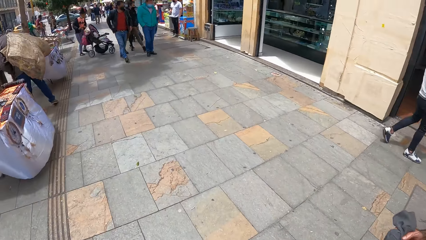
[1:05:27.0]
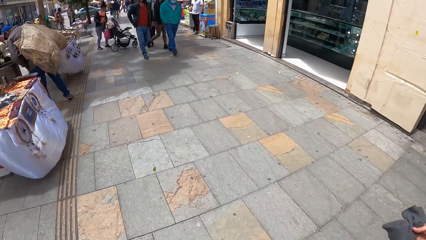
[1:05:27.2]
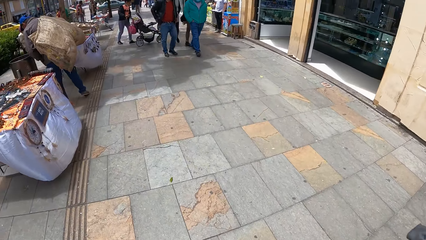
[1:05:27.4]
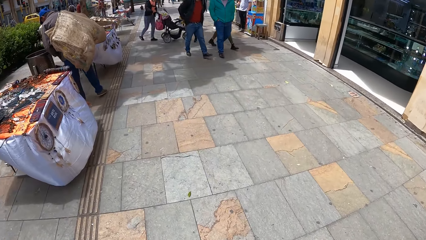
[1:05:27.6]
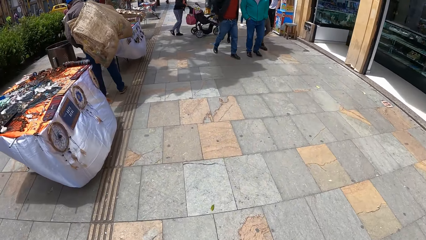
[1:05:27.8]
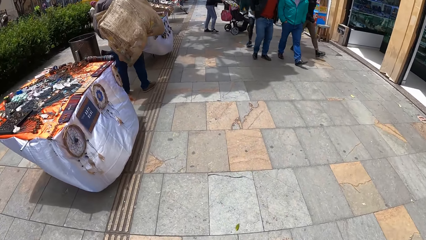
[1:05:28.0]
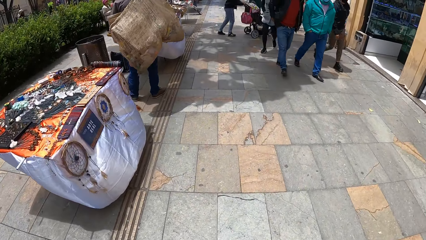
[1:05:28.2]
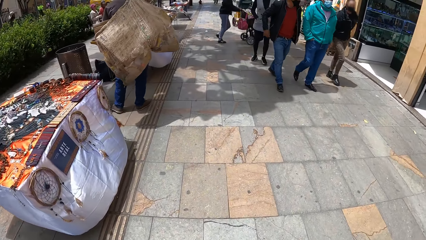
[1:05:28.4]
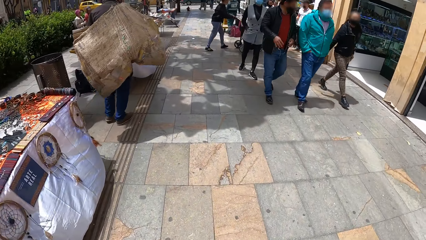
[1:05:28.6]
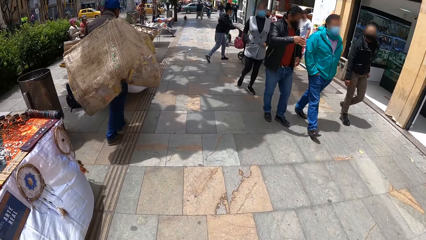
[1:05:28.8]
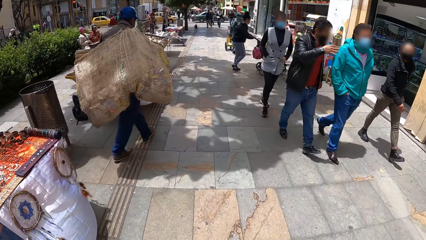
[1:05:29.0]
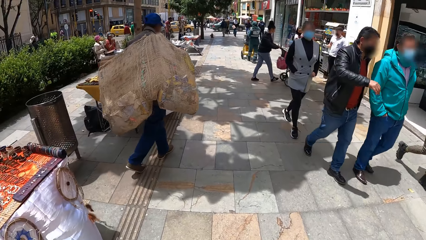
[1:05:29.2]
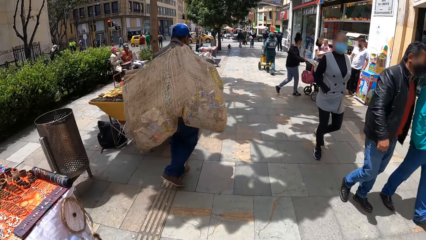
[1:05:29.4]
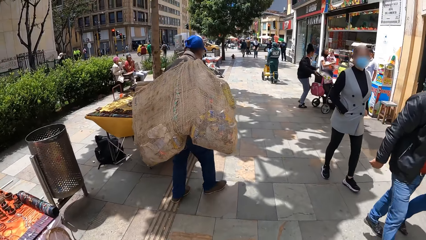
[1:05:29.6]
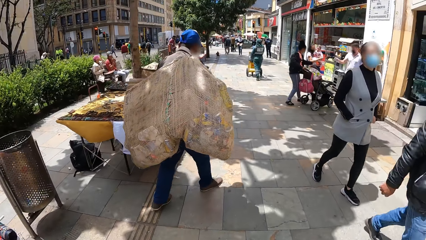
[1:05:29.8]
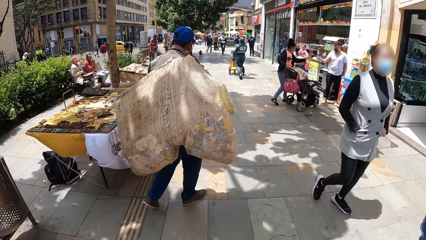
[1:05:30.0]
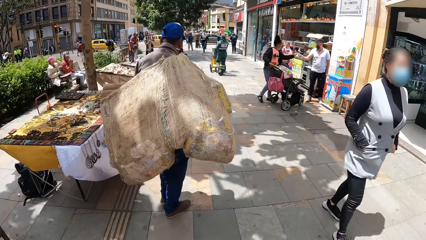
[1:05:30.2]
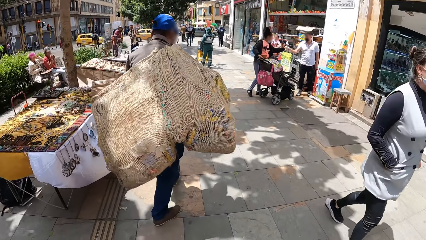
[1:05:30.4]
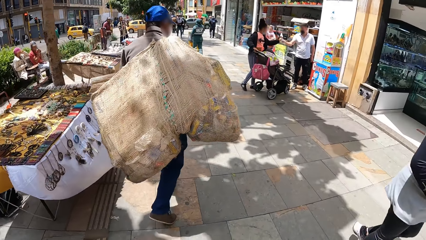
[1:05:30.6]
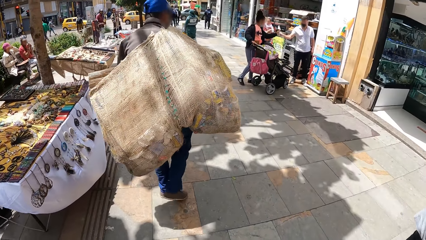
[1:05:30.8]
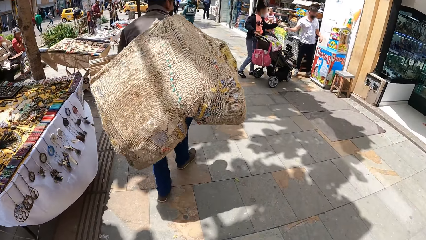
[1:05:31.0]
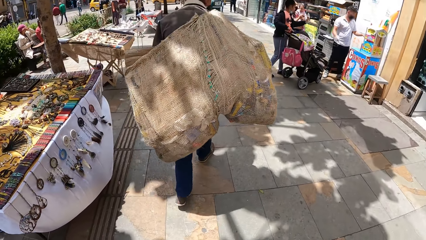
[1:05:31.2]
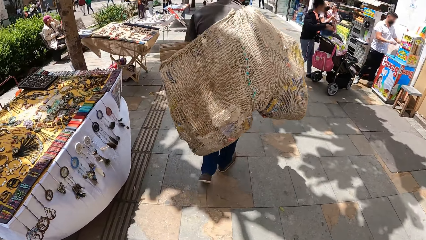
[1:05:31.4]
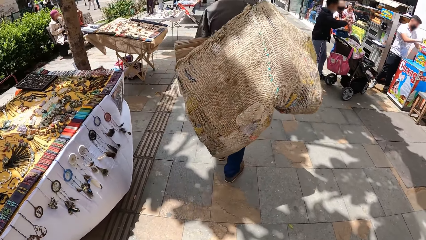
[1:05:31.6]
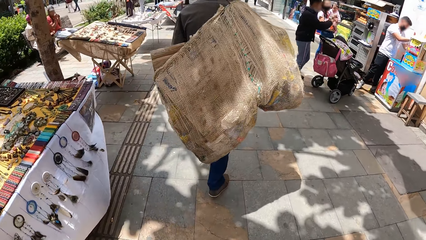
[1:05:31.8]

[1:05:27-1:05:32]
The woman holds the sweater sleeve with her left hand.

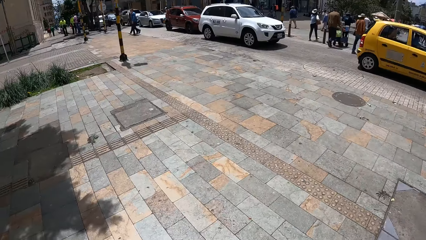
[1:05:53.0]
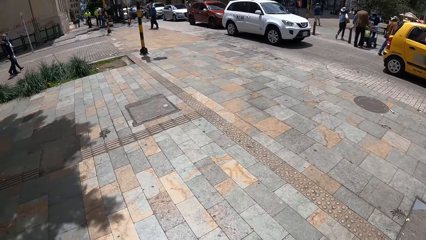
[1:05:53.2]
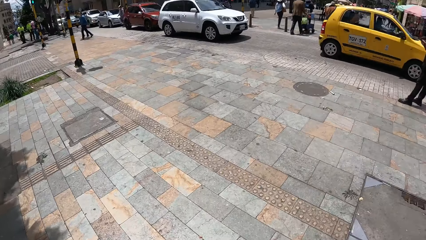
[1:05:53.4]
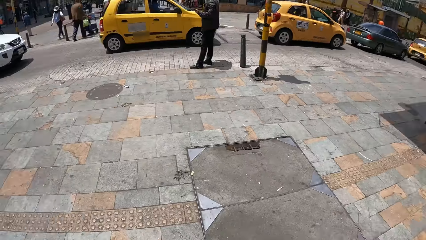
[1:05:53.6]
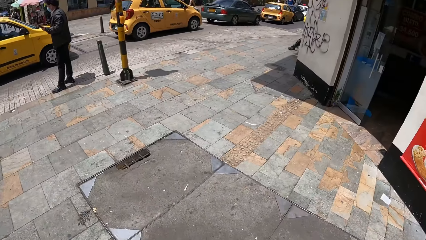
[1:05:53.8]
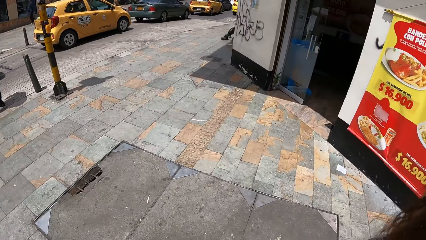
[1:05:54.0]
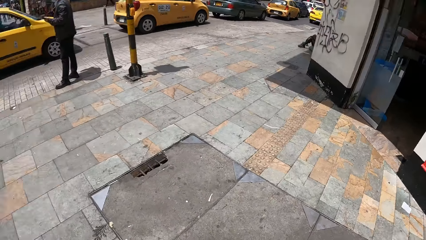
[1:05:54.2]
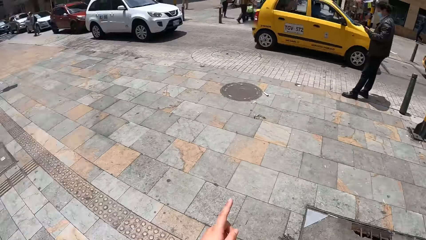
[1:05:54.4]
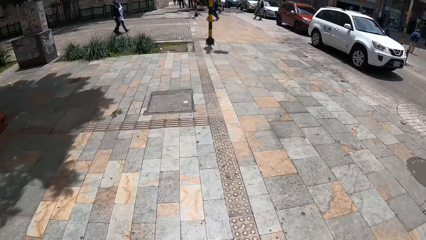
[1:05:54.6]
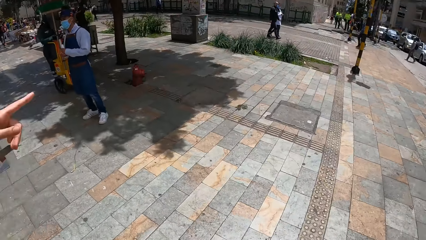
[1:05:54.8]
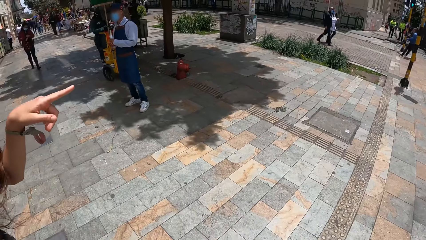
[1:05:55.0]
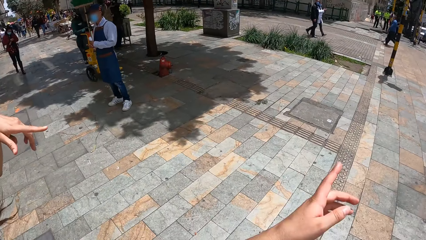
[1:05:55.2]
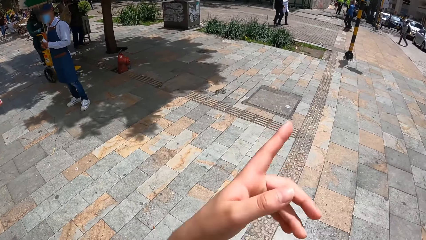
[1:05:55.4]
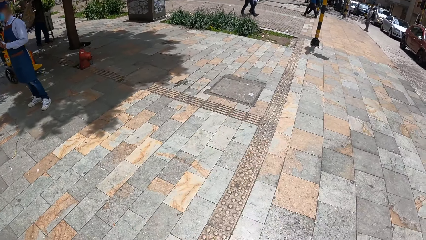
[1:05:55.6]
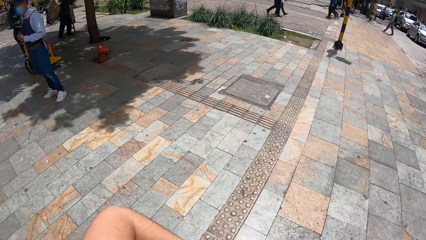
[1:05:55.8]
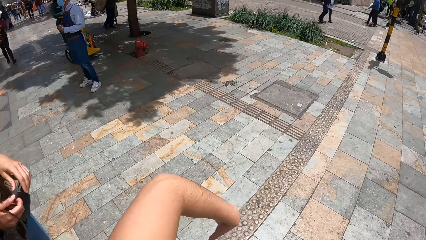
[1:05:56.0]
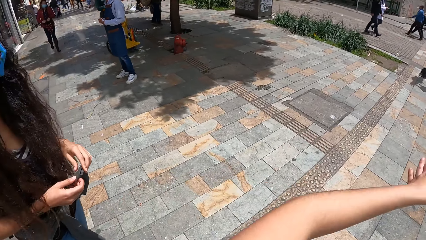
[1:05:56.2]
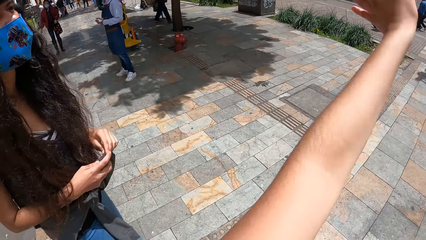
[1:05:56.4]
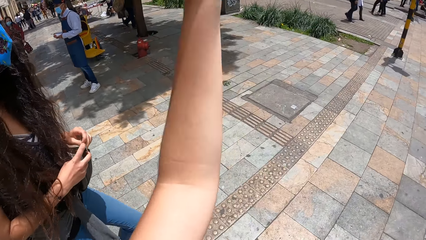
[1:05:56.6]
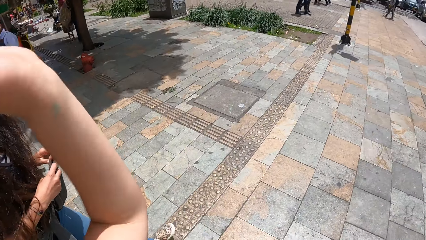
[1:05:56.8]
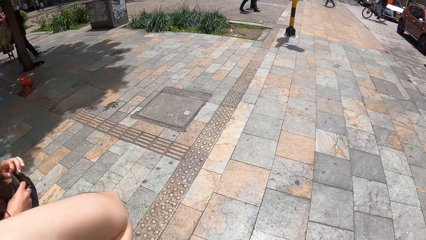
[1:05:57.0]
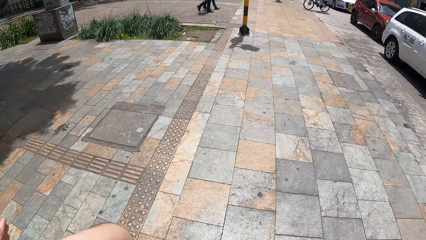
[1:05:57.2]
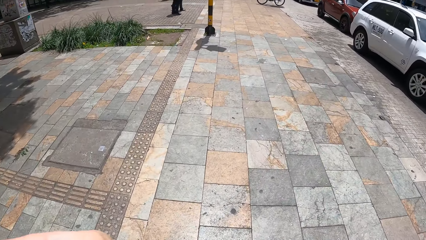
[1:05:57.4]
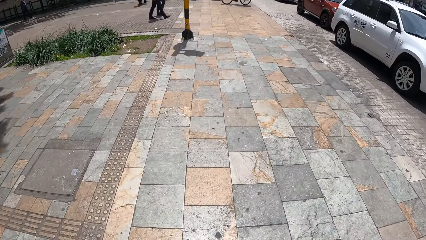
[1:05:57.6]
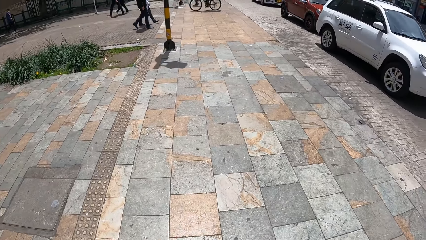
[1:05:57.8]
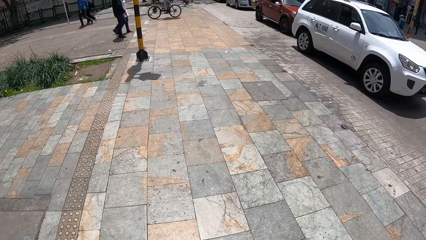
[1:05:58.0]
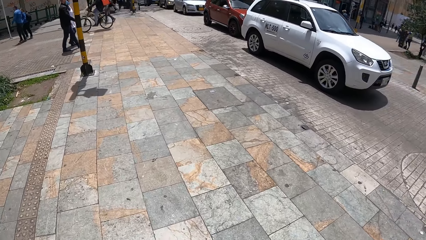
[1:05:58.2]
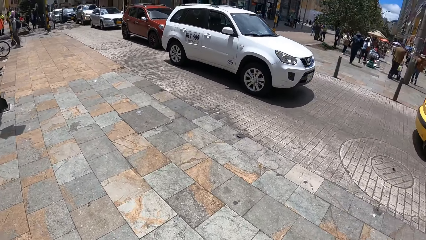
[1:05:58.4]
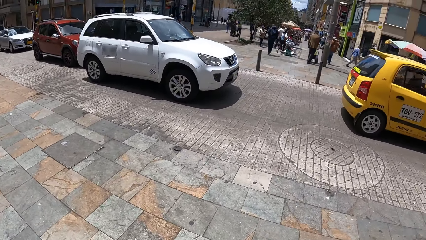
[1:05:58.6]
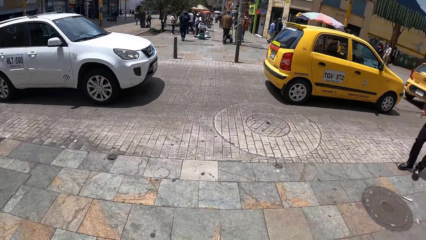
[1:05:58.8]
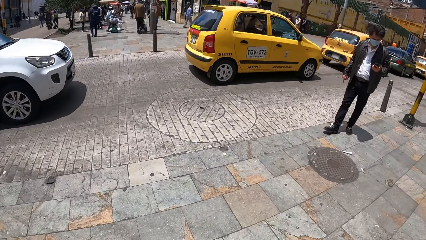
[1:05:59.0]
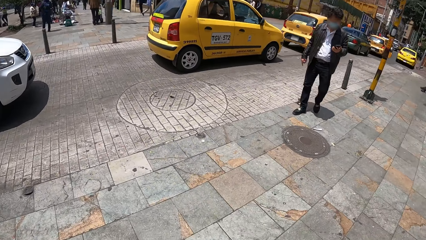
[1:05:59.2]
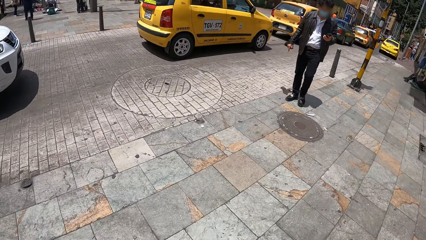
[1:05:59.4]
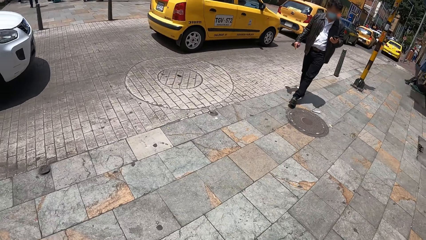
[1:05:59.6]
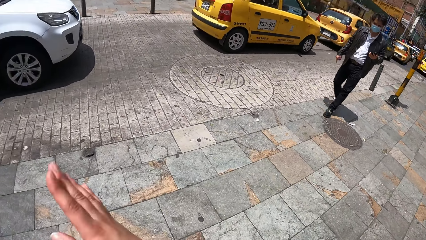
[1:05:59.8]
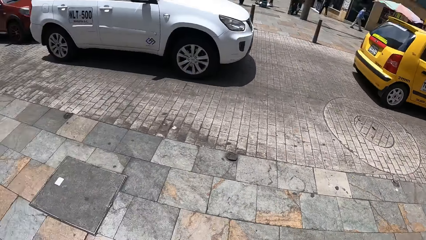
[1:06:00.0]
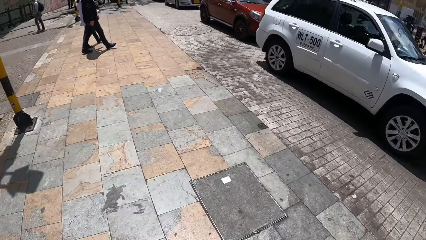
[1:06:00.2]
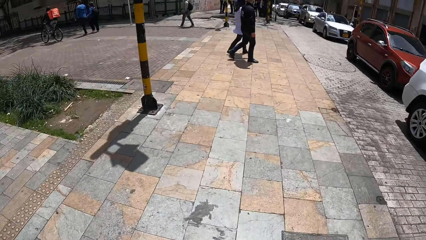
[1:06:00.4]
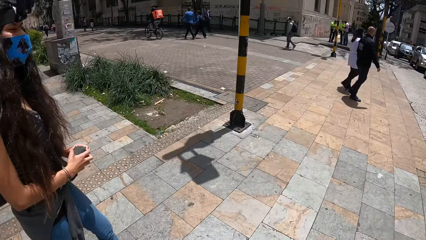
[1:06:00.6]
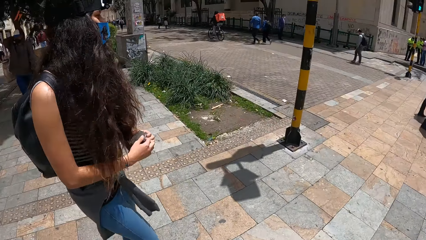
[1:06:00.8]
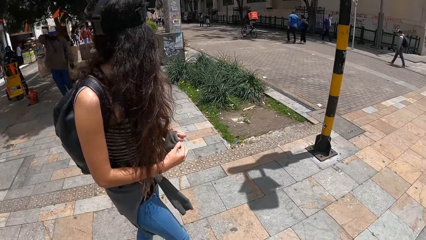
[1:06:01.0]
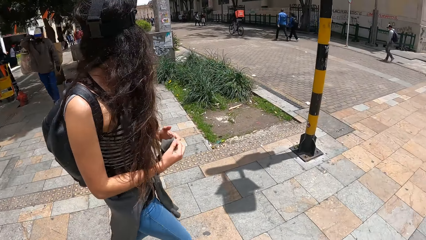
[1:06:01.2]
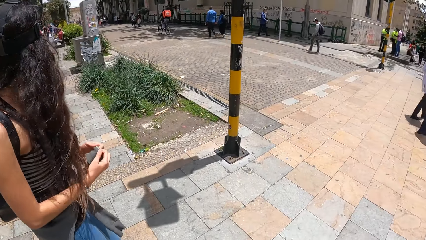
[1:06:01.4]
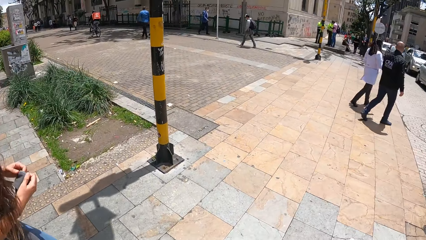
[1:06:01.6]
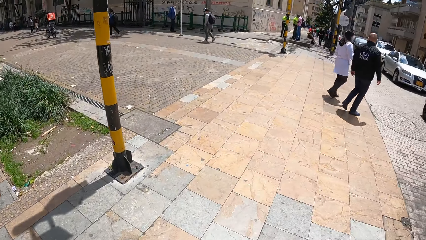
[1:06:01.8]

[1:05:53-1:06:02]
The woman points her left finger in the air. The camera wearer points her left finger in the air. The woman holds the sweater sleeve with her left hand, gestures with her left hand, and fiddles with the sweater sleeves in both hands.

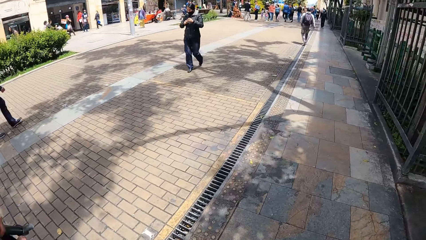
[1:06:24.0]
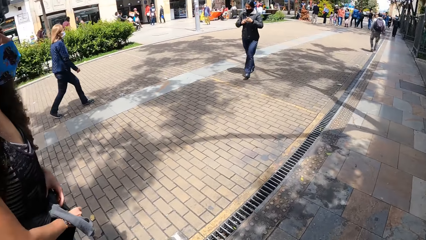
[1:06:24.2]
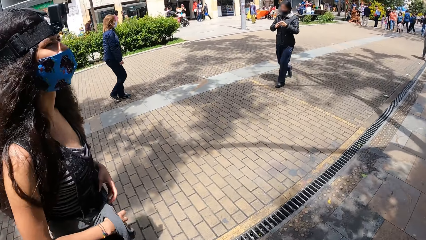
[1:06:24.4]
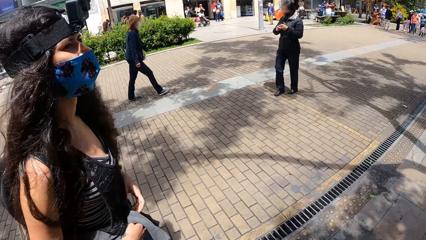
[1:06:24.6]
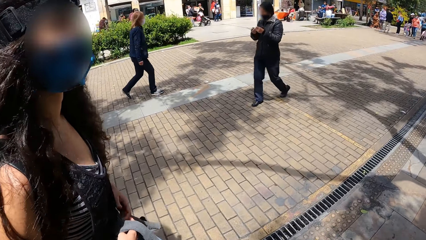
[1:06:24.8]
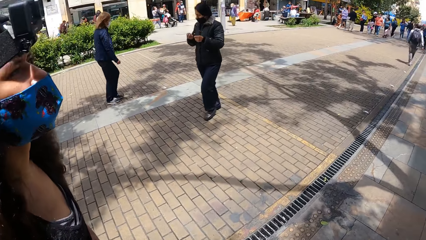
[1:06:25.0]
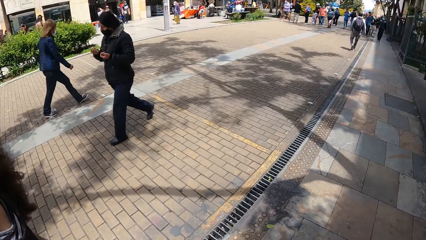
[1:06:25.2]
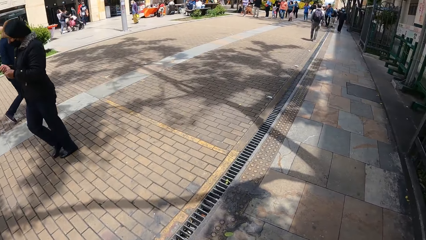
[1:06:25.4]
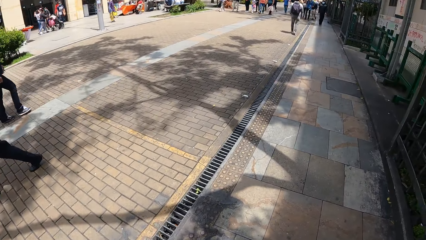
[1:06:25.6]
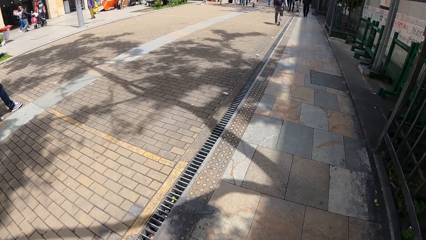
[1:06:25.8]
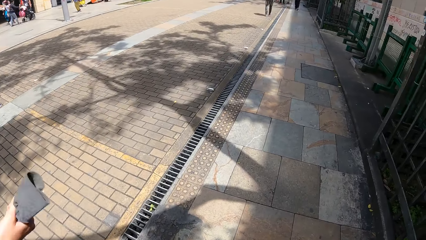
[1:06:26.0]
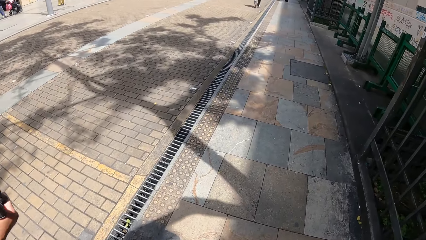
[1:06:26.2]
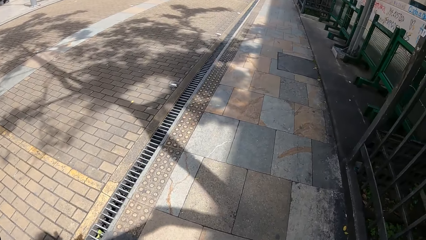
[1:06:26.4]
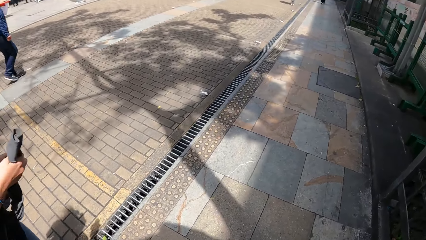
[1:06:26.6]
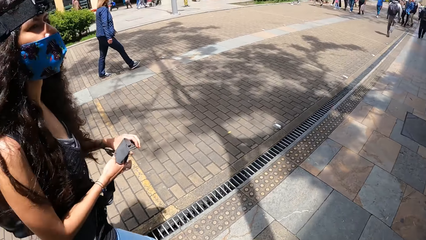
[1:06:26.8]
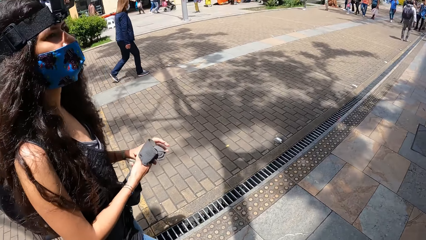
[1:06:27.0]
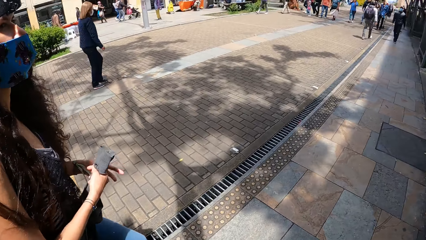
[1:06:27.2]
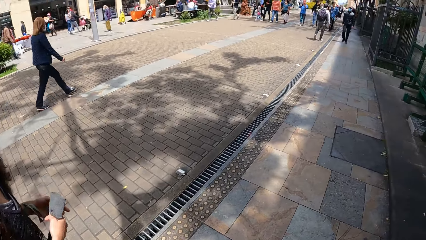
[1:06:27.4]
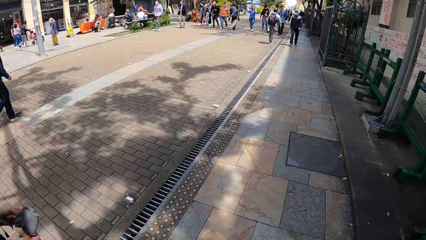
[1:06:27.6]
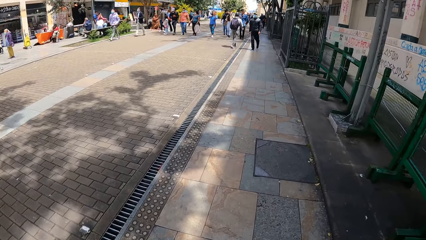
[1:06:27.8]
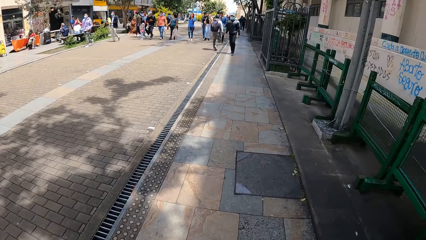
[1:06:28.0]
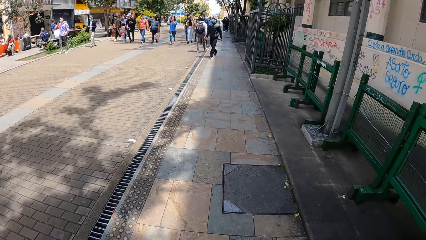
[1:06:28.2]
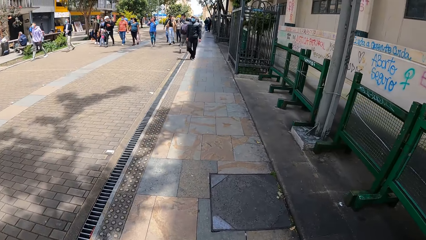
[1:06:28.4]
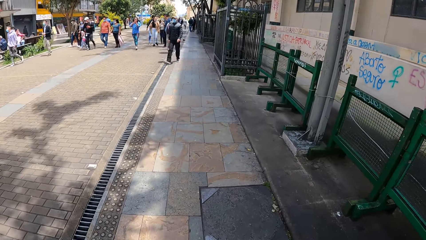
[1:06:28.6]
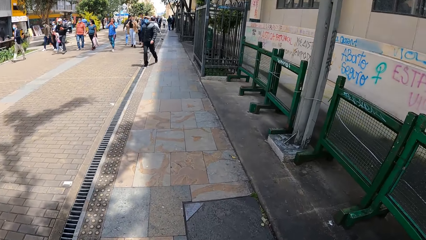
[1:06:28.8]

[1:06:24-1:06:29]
The woman raises the sleeve in her right hand.
